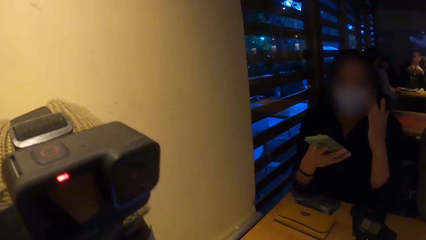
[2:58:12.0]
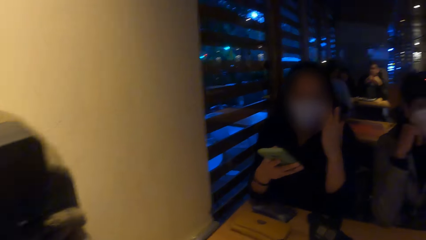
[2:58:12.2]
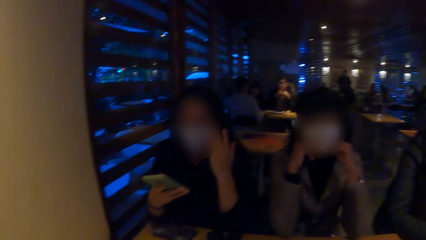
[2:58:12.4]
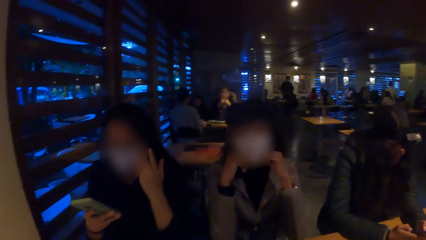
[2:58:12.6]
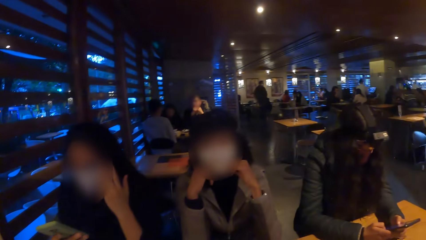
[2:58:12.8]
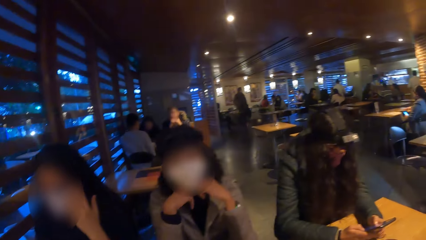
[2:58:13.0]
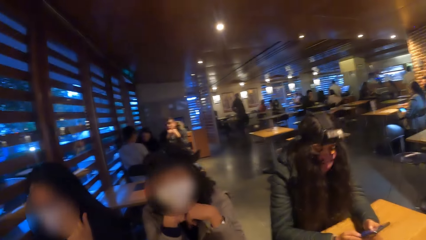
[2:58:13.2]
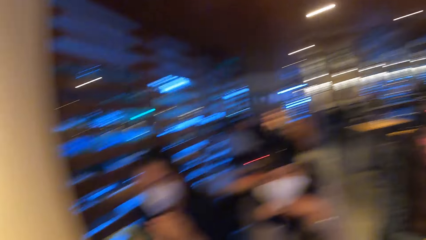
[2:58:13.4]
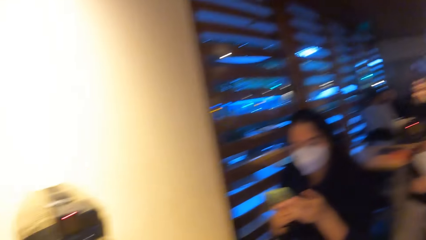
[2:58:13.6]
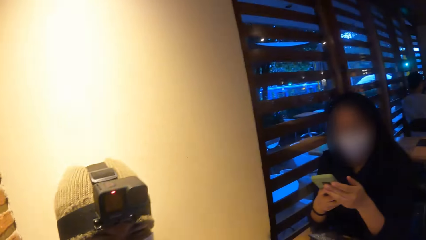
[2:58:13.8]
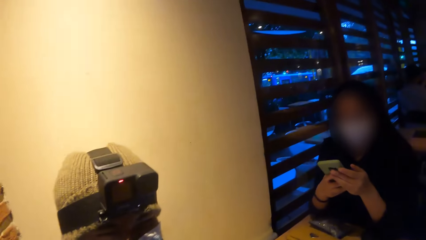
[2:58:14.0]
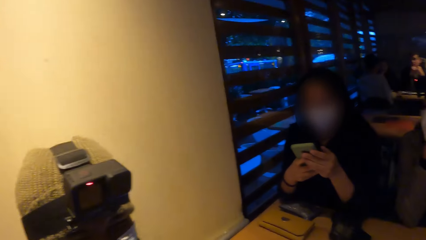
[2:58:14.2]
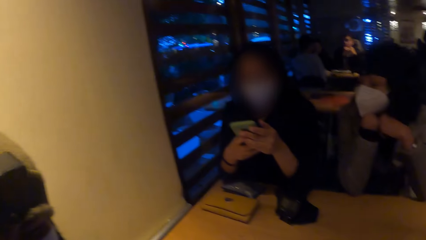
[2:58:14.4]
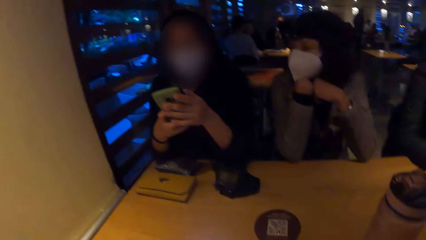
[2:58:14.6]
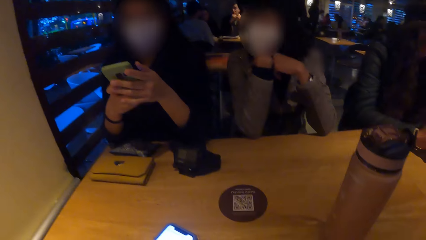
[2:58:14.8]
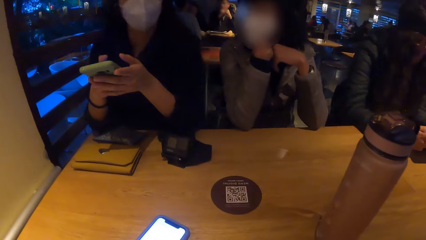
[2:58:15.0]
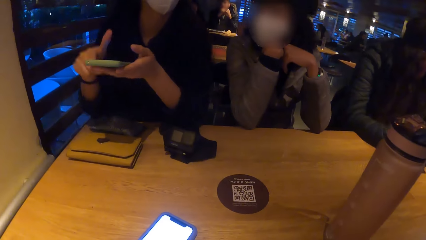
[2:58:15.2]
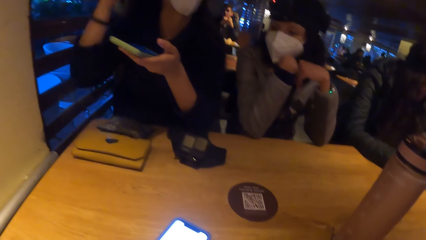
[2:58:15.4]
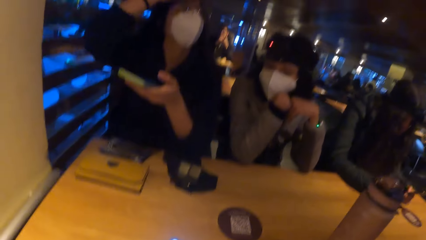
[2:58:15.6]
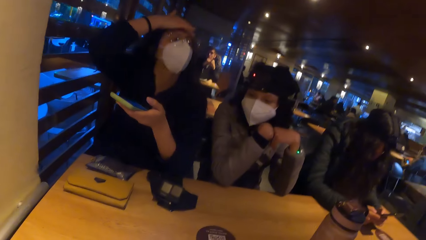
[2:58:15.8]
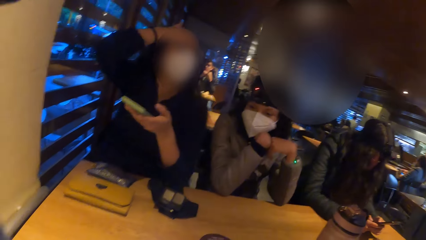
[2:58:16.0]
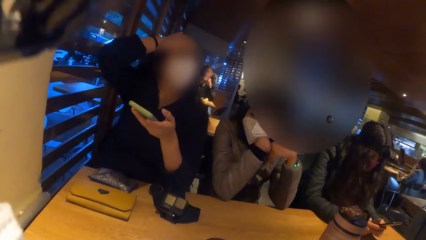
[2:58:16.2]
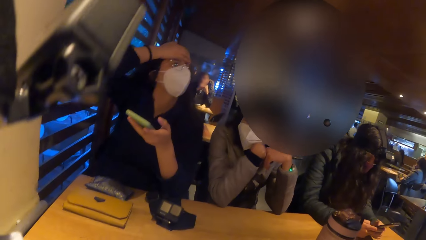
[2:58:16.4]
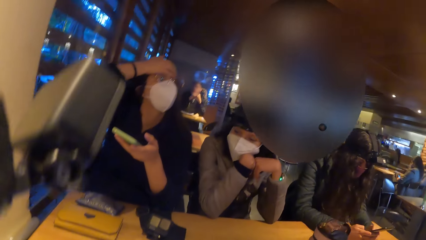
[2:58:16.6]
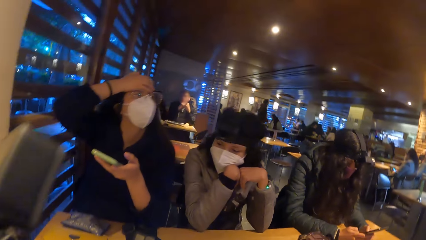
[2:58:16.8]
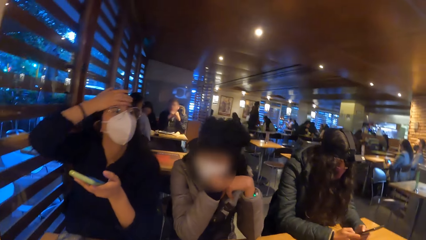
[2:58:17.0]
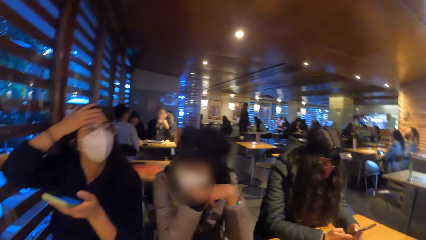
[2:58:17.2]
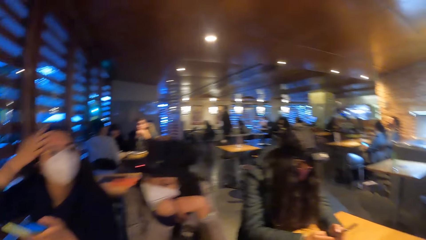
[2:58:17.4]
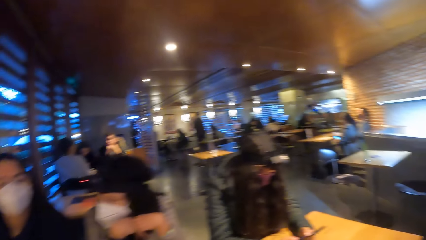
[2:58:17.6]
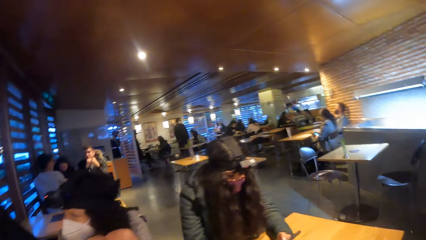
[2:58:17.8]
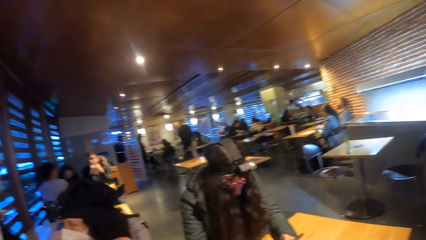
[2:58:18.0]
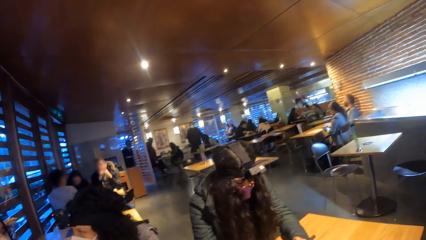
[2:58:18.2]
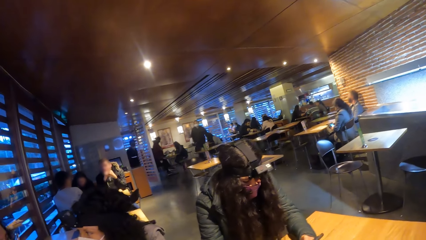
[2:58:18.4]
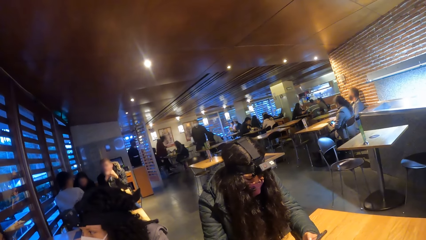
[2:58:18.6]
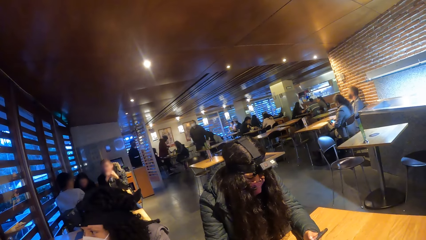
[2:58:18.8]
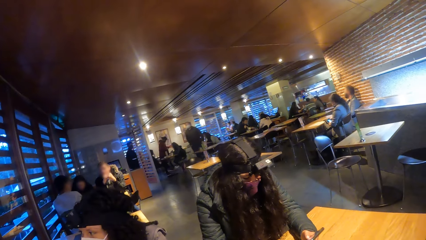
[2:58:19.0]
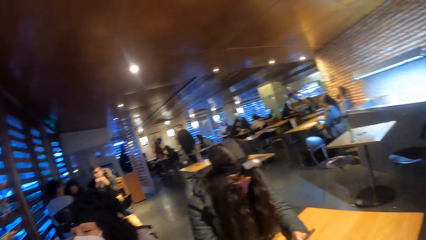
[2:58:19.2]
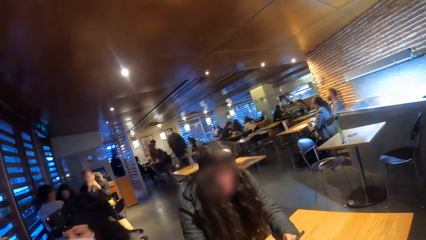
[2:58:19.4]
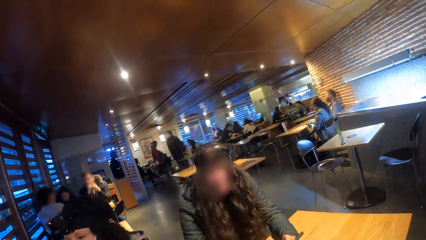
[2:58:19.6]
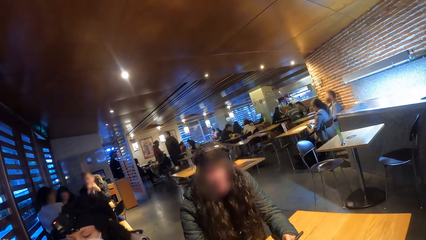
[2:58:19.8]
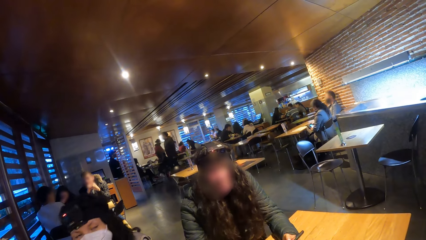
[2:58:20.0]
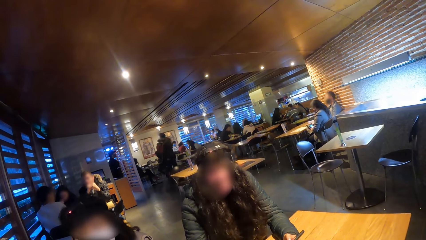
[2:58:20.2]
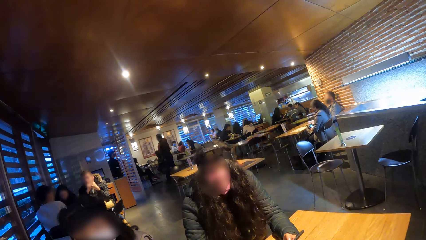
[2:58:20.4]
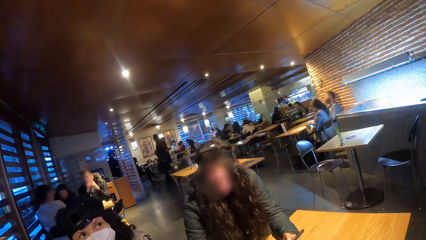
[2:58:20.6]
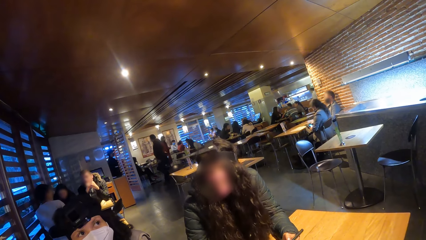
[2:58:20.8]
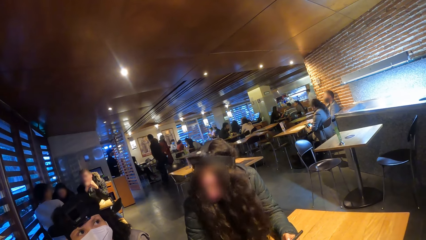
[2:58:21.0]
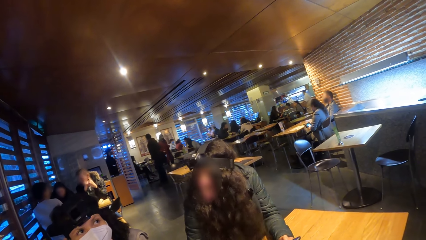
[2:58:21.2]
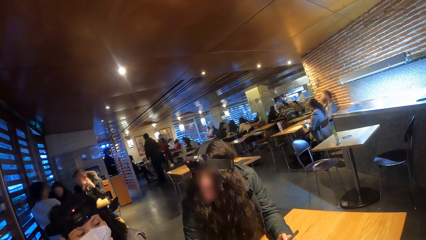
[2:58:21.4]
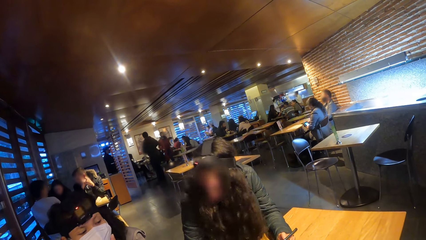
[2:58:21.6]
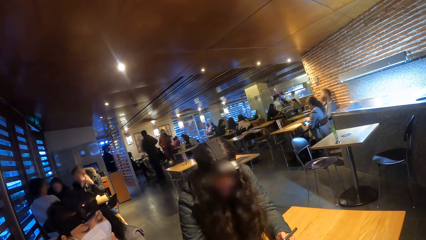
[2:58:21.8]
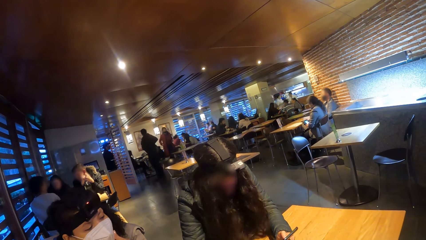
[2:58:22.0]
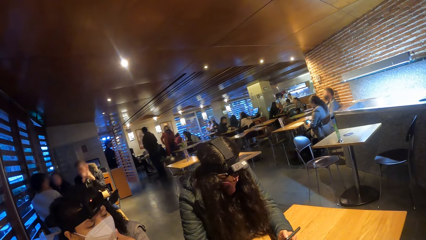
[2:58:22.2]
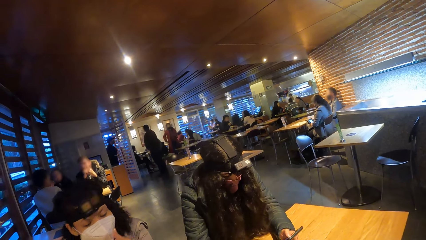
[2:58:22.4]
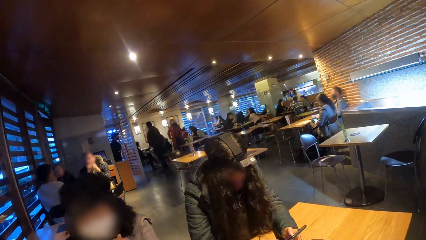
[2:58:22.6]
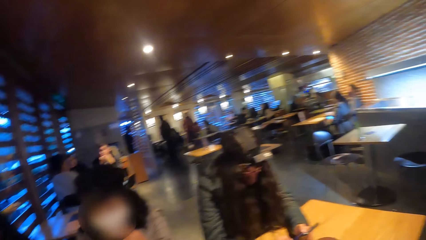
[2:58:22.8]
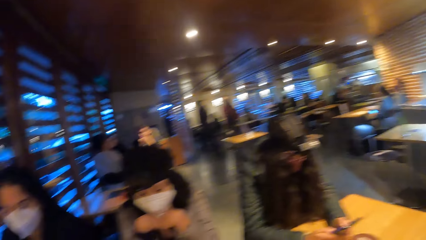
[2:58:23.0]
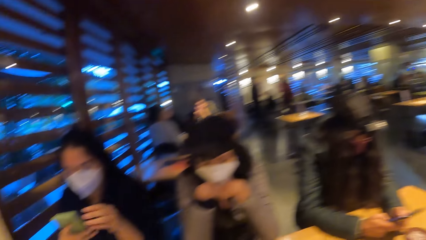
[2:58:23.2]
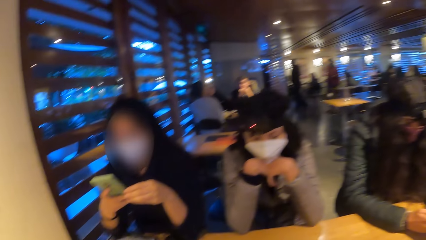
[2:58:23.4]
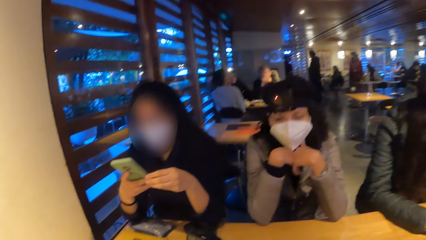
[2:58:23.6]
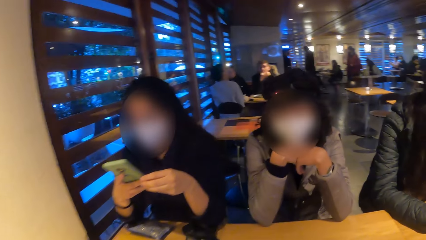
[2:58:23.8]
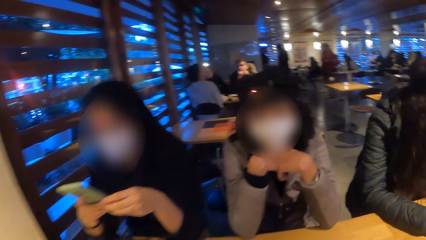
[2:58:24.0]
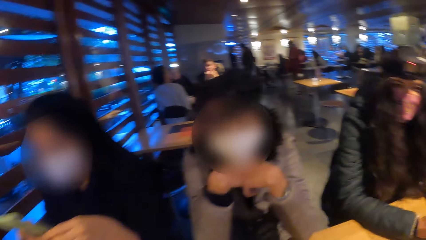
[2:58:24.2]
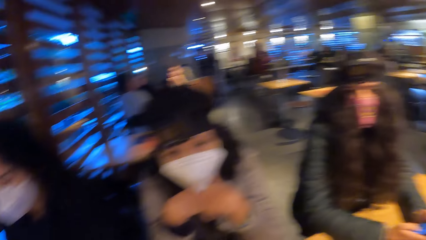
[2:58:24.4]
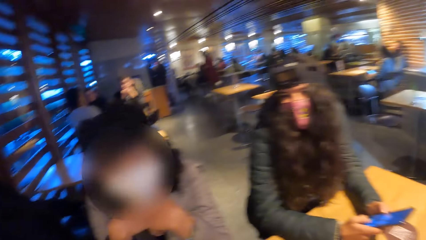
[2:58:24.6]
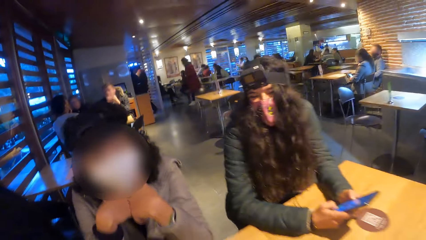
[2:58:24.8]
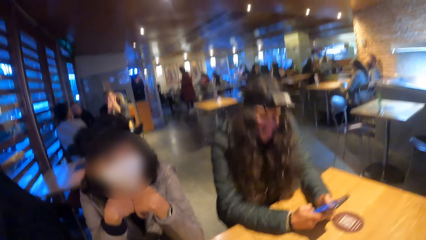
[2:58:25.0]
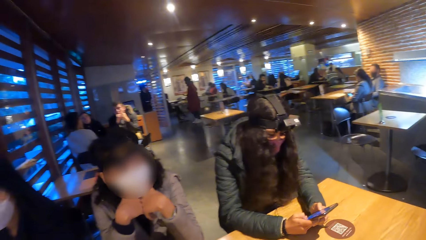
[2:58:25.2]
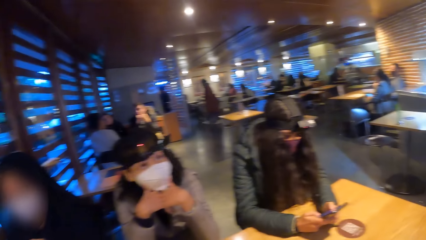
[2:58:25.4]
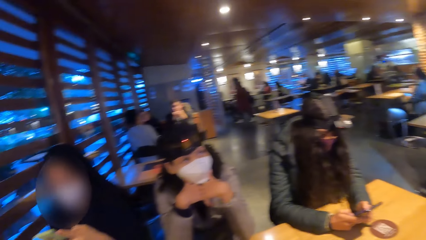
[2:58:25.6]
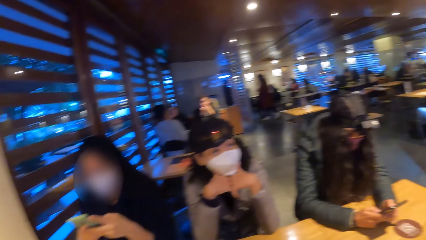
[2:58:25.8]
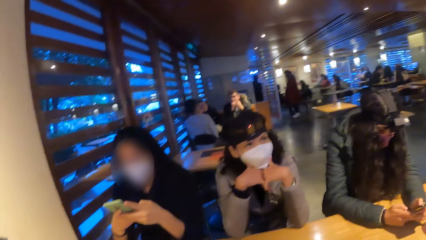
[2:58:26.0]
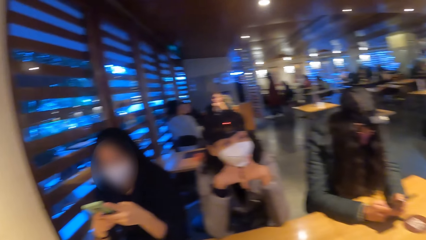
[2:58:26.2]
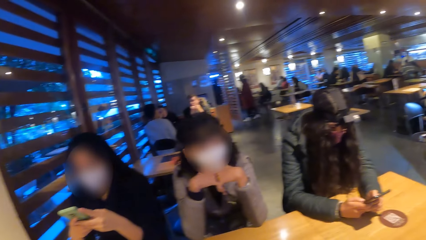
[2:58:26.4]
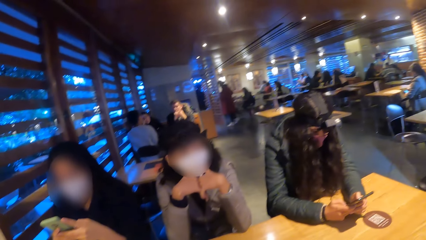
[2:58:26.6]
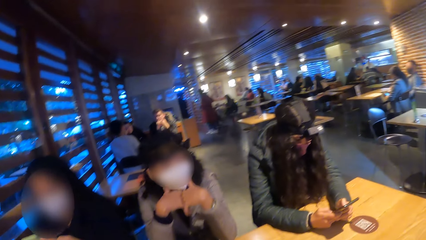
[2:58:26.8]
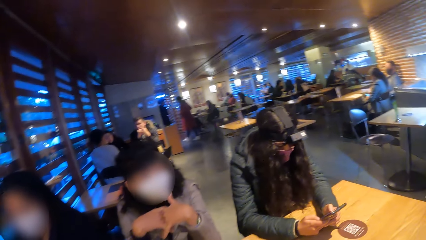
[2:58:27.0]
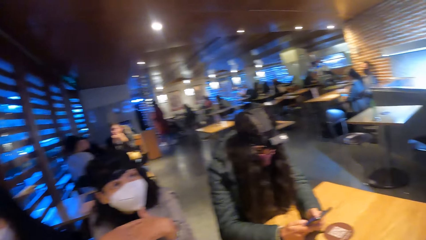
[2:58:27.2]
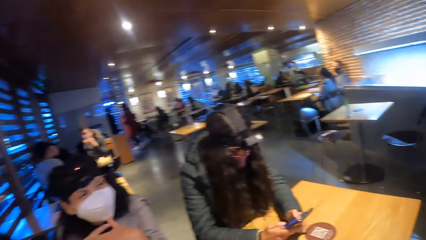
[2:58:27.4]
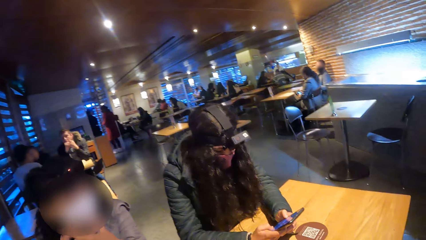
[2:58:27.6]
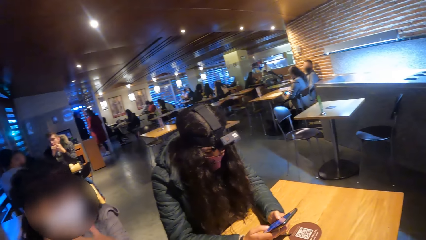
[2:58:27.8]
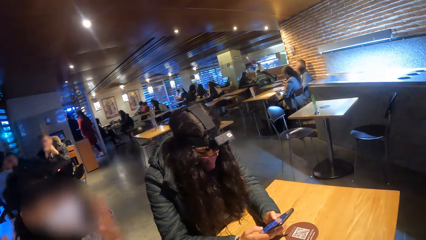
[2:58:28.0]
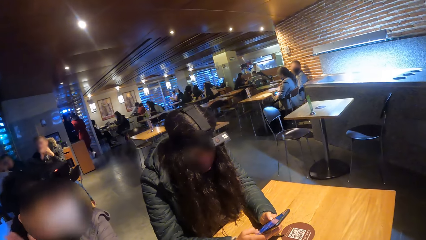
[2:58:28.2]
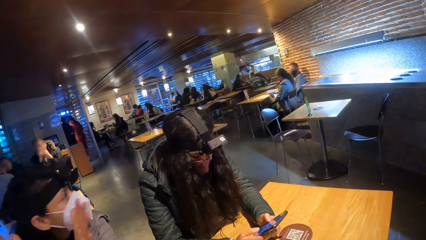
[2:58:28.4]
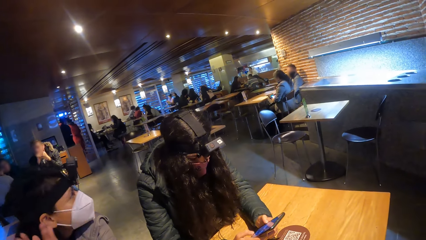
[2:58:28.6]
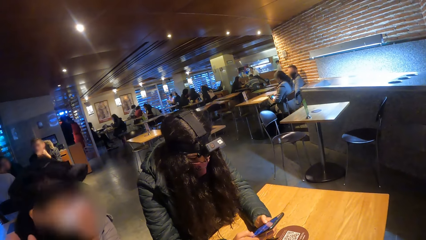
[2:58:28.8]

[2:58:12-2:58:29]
The first woman touches her face with her left hand. She passes the phone in her right hand to her left hand. She touches her face with her right hand.
